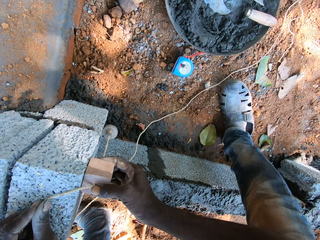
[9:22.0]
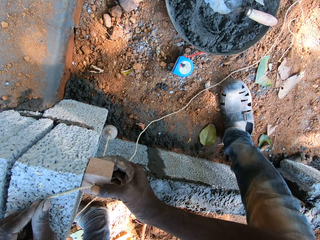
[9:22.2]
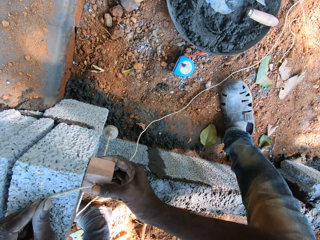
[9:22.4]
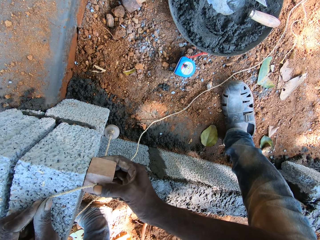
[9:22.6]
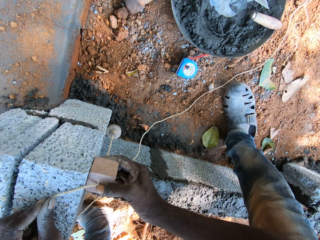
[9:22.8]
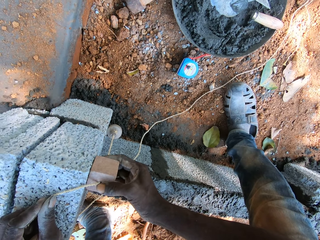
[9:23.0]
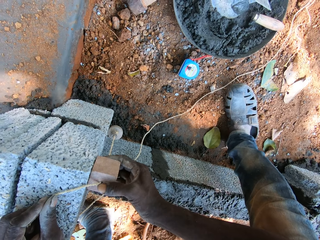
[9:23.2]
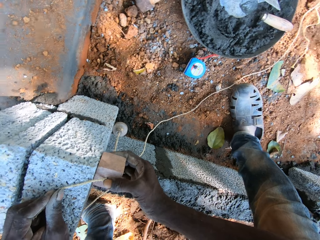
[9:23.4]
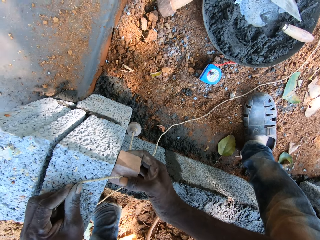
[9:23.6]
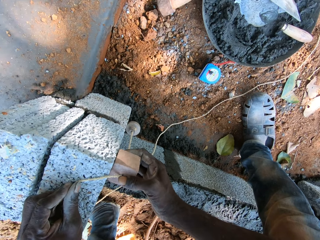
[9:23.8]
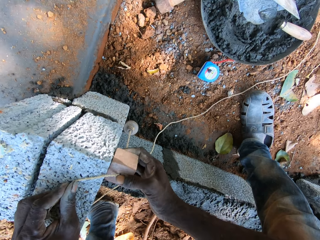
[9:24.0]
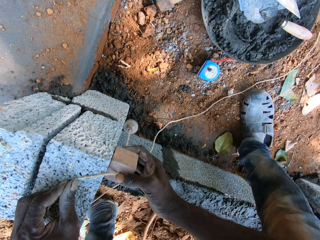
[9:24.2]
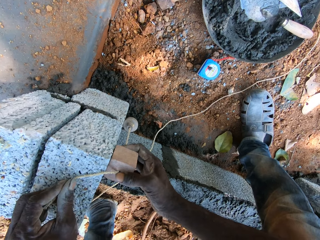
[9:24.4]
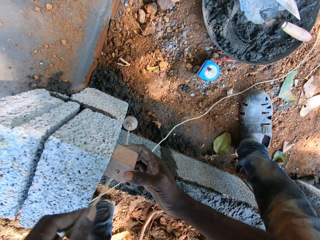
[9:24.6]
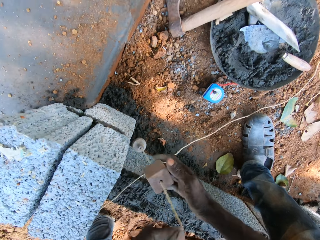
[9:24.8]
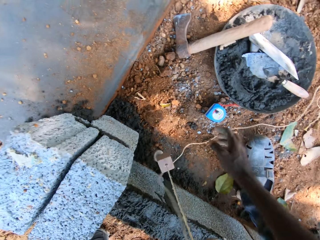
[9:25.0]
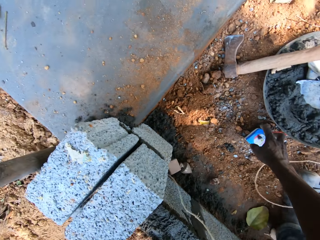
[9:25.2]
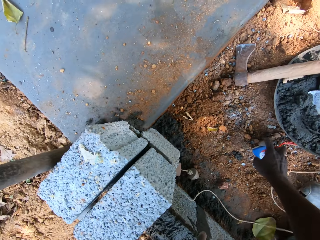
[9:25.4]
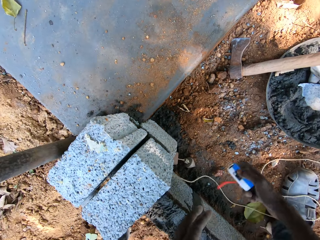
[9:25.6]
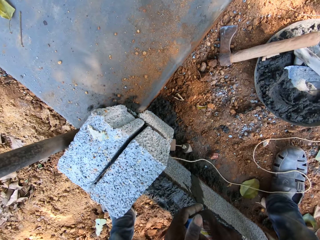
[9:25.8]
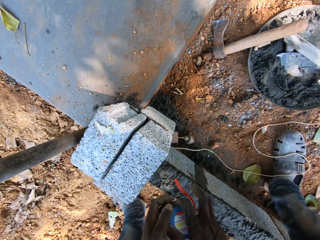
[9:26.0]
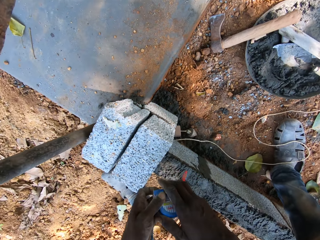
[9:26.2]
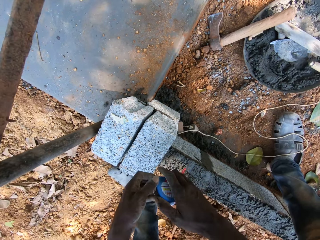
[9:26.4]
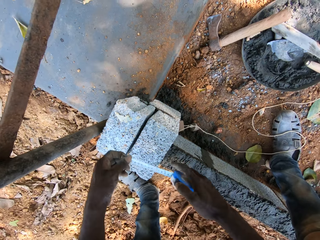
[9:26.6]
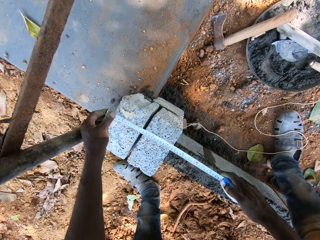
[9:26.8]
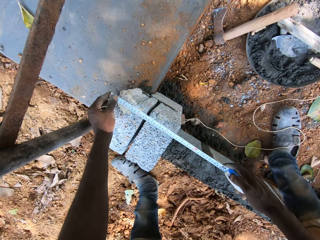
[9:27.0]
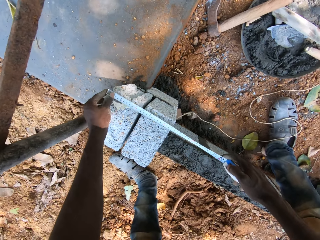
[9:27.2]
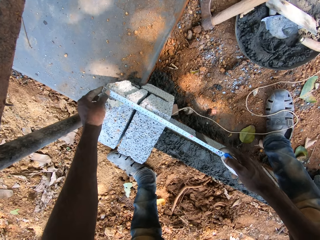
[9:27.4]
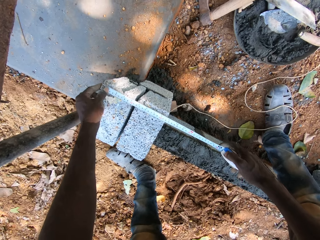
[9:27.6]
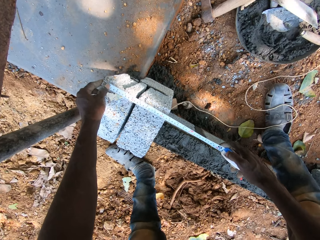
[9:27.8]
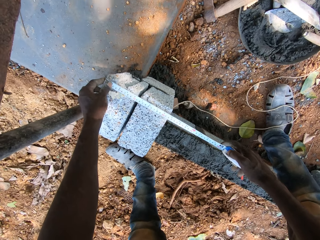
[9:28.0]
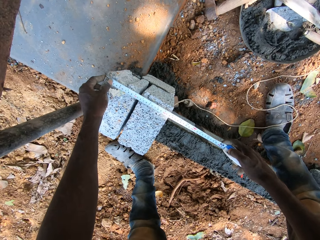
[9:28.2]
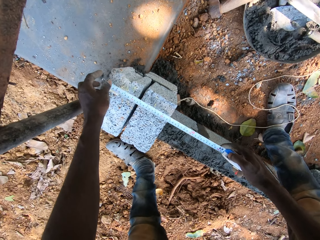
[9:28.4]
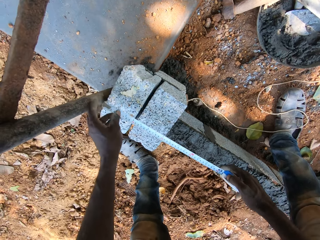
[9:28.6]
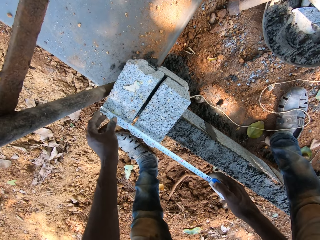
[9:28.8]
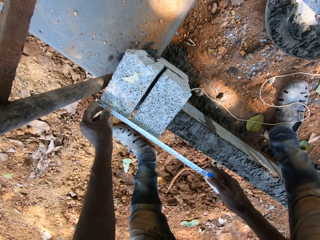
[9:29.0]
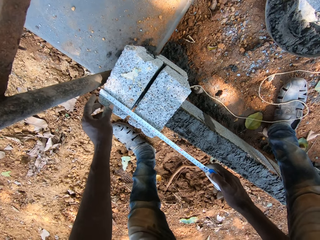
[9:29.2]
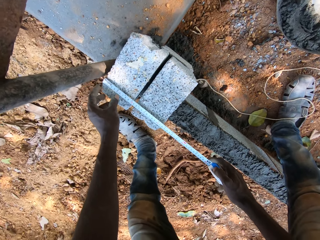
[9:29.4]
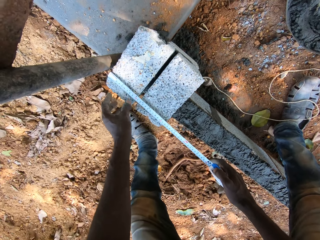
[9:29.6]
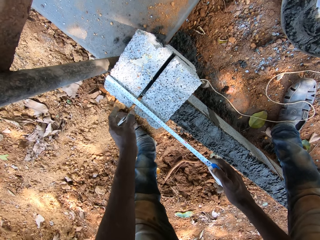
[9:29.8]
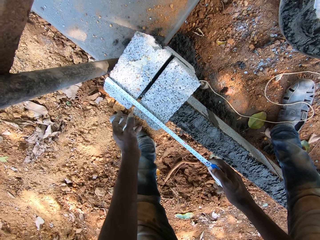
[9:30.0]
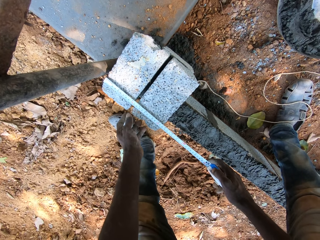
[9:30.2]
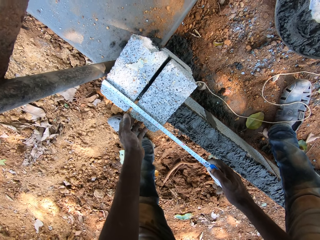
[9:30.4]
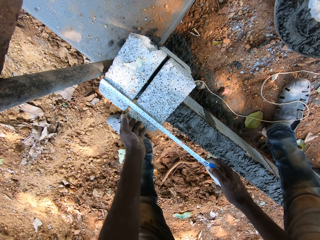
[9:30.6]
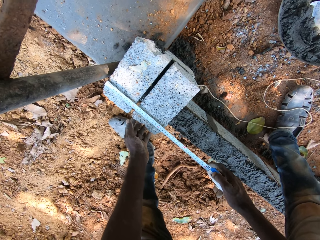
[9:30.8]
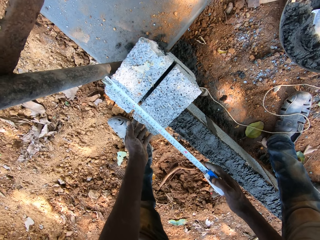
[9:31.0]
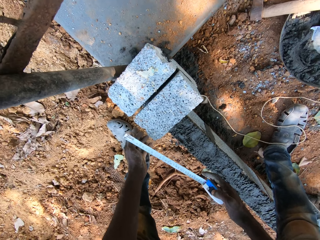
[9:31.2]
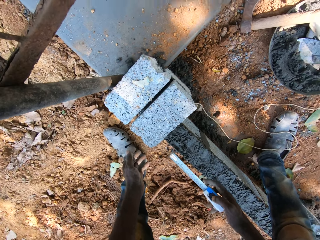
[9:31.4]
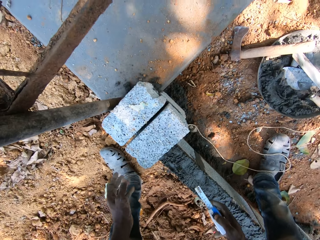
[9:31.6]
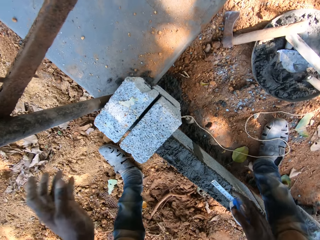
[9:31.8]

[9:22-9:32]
The camera wearer drops the line Dori on the floor with his left hand. He picks up a measuring tape from the floor with his right hand. He pulls out the tape rule from the measuring tape with both hands. He measures two concrete blocks on the concrete block with the measuring tape in both hands.

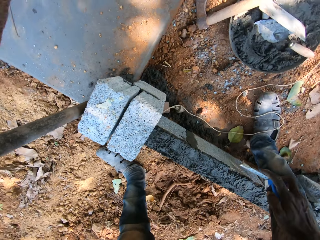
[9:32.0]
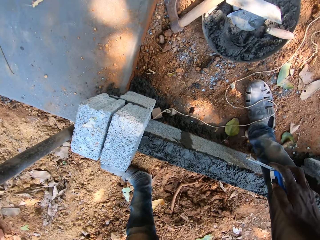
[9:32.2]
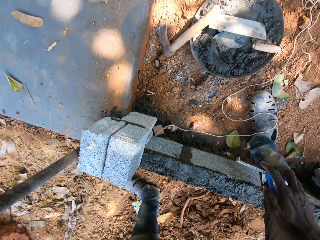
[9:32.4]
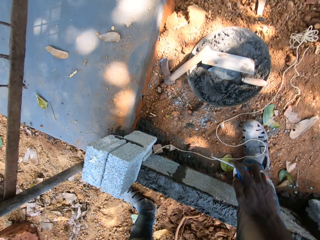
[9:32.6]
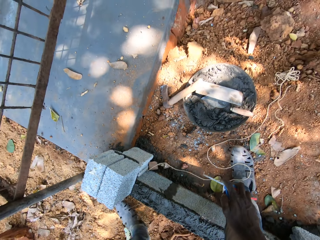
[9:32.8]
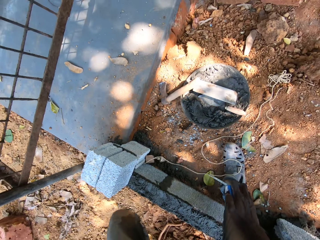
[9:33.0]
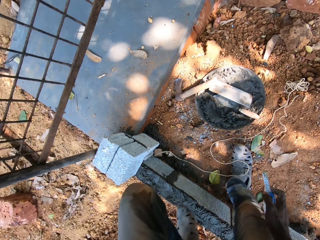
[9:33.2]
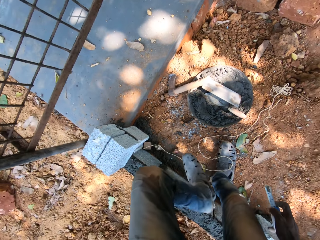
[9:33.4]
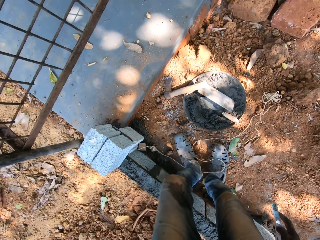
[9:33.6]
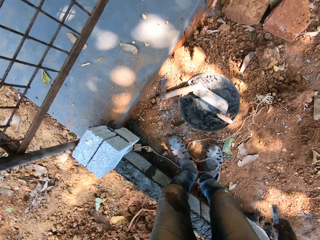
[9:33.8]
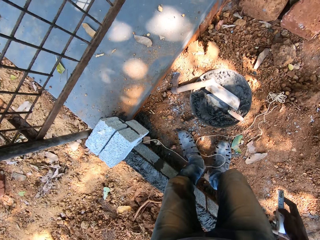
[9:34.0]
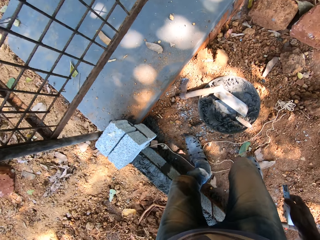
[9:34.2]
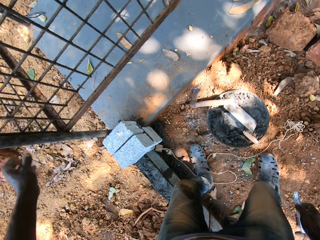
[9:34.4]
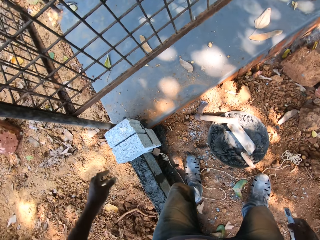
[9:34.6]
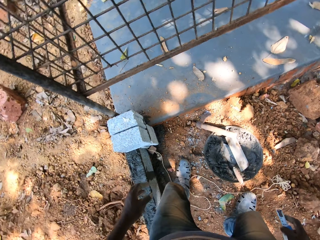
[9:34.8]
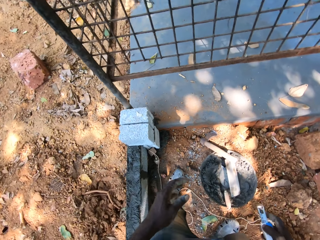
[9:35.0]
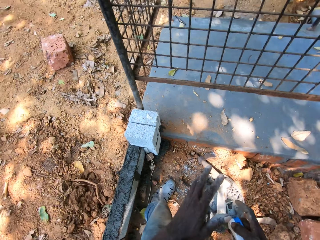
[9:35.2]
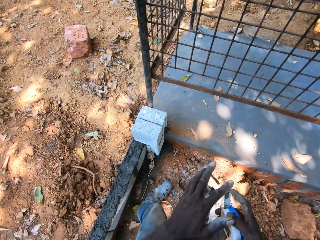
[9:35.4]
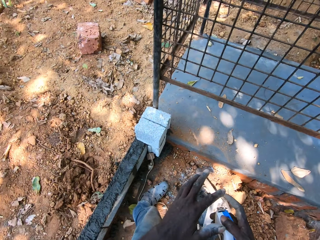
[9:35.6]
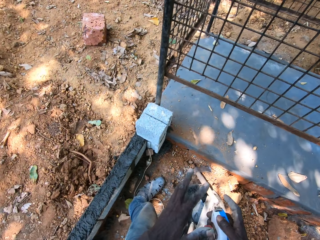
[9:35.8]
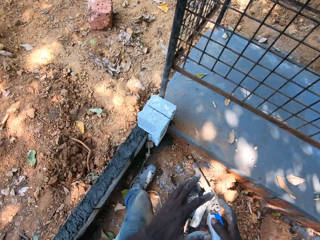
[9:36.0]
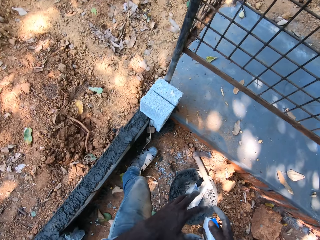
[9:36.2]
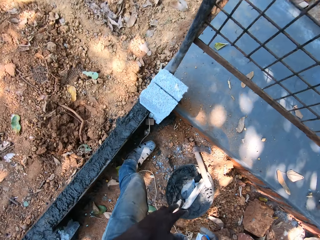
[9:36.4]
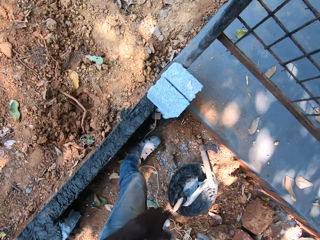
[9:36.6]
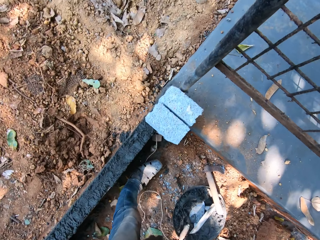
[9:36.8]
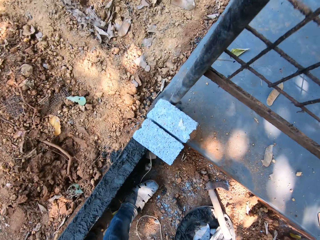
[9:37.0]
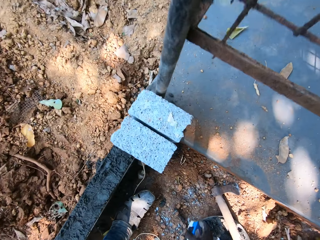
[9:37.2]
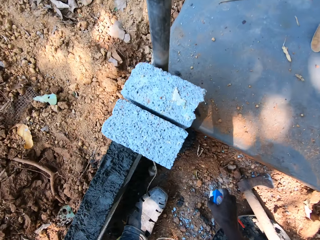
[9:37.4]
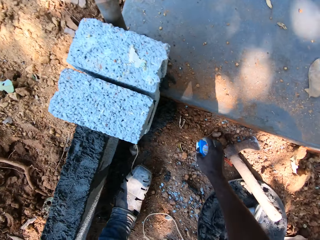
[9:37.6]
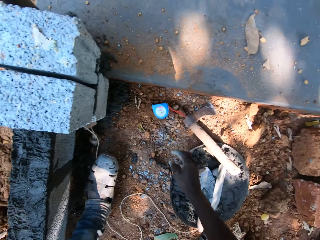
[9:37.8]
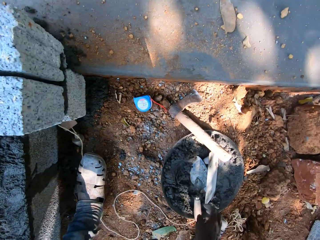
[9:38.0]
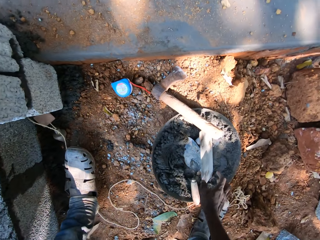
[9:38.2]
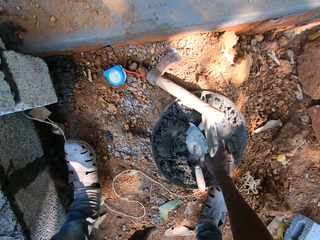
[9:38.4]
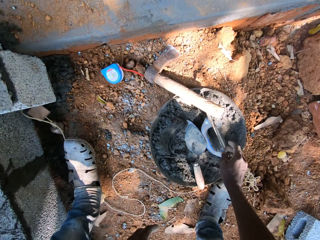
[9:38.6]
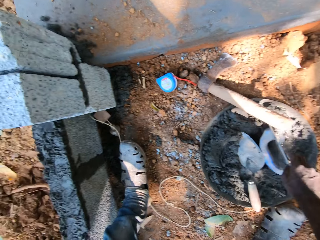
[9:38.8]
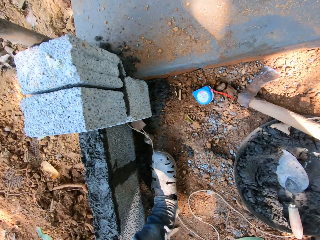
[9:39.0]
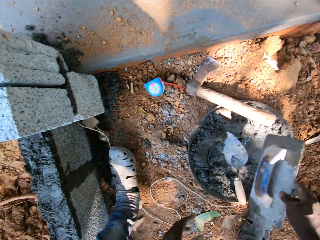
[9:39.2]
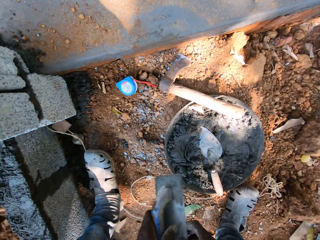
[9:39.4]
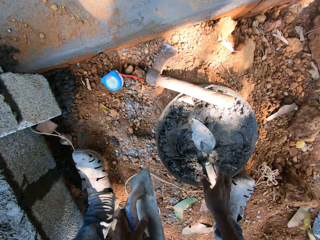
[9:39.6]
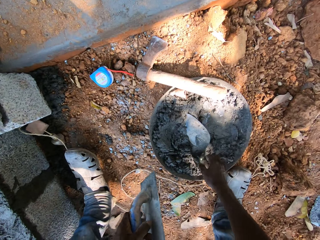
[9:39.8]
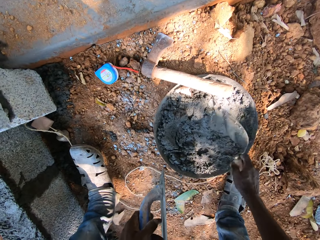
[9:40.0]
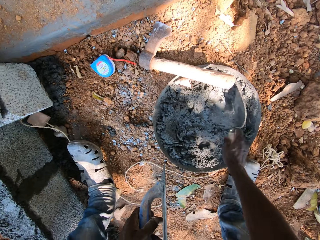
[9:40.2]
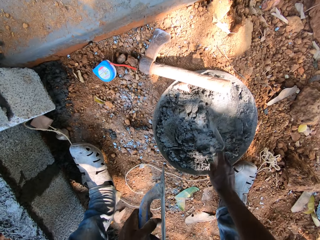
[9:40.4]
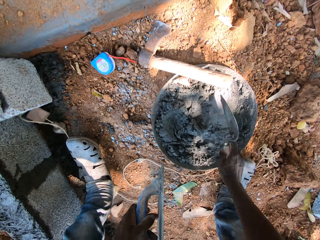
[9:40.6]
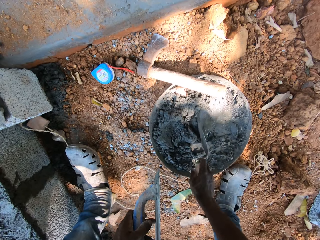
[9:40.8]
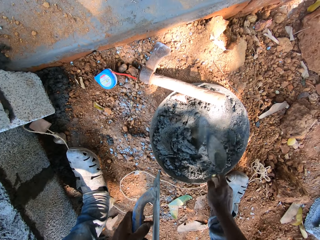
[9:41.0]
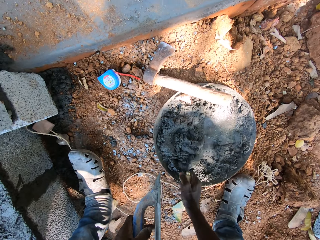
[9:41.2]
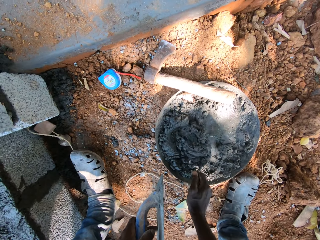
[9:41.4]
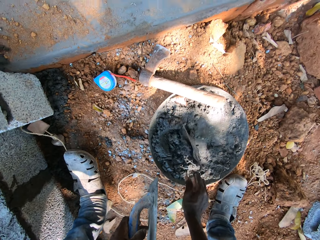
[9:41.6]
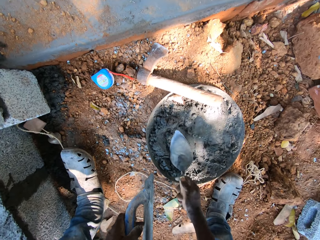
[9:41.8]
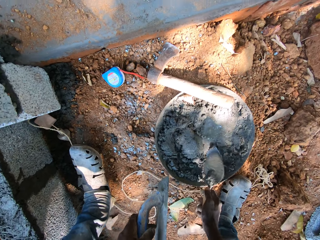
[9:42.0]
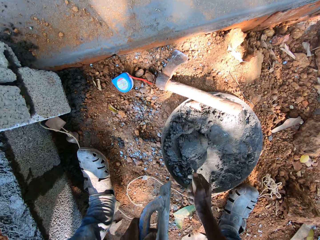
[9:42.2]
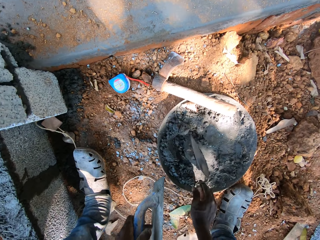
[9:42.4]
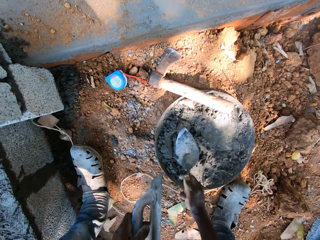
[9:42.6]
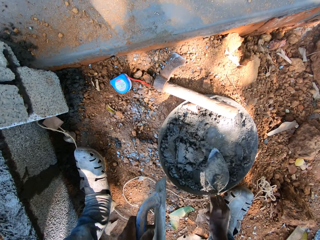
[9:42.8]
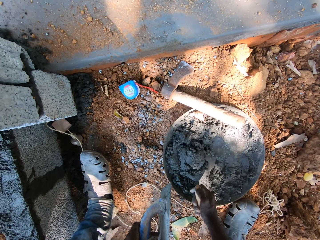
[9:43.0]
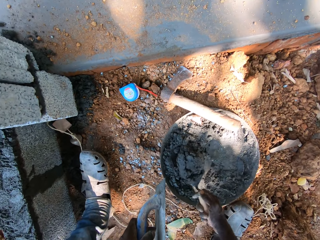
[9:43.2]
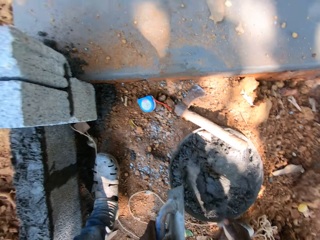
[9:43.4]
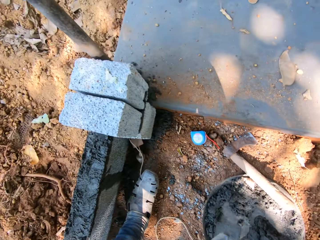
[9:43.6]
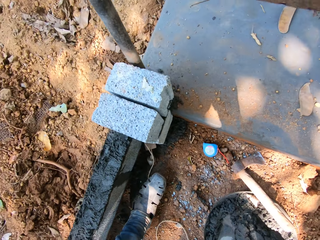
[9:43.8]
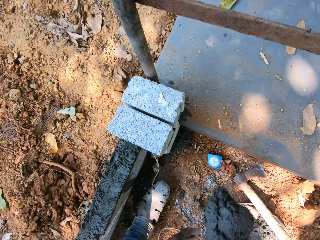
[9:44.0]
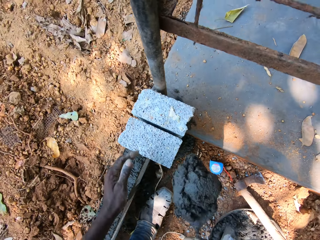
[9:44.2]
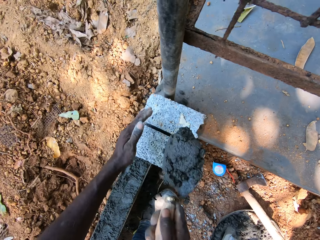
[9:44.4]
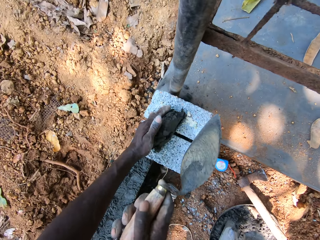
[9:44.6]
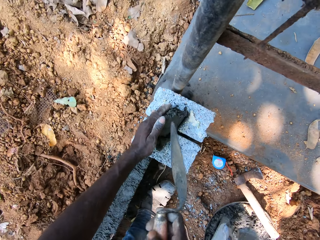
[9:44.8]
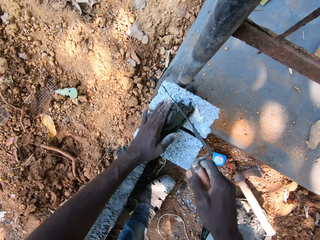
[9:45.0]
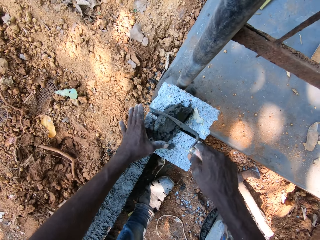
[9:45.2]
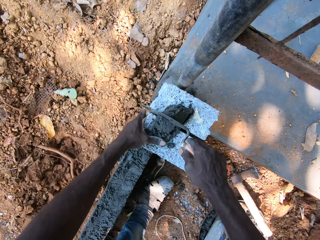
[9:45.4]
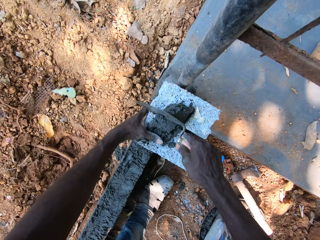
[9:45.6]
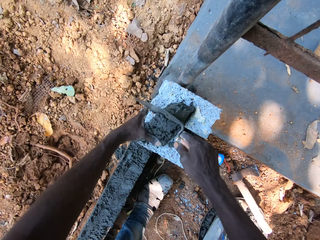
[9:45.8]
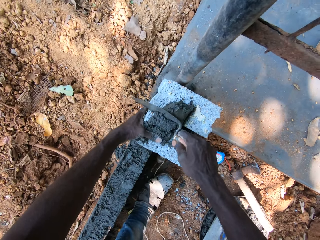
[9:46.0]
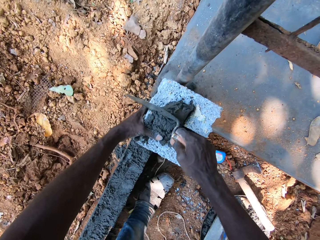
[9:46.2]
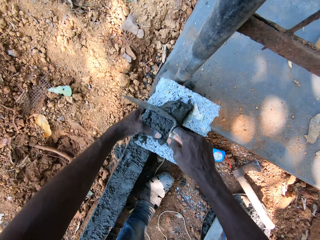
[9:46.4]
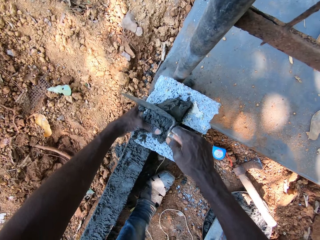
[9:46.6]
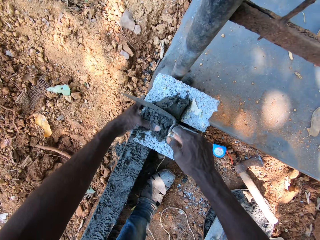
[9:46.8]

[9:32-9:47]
The camera wearer moves around. He drops the measuring tape on the floor with his right hand. He picks up a metal float from a pan on the floor with his right hand. He passes the metal float to his left hand from his right hand. He picks up a brick trowel. He mixes some mortar from the pan with the trowel in his right hand. He scoops cement with the brick trowel. He packs some mortar from the pan with the trowel in his right hand. He drops the metal float in the pan with his left hand. He puts the mortar on the concrete block with the trowel in his right hand. He plasters the bricks. He fills in the mortar in between the concrete blocks with his left hand and the trowel in his right hand.
